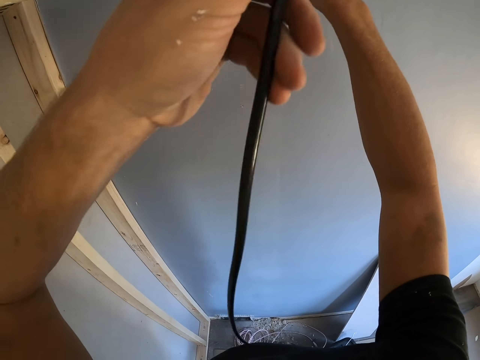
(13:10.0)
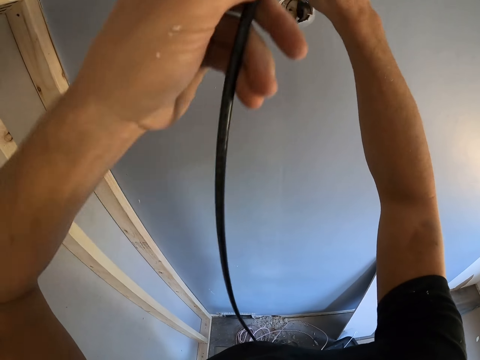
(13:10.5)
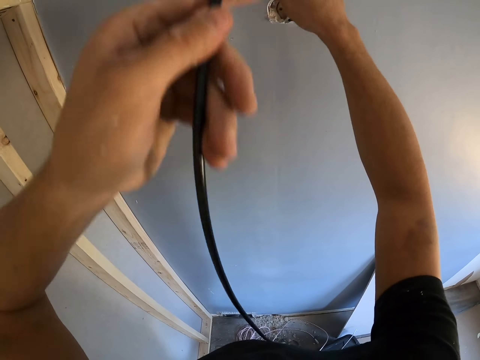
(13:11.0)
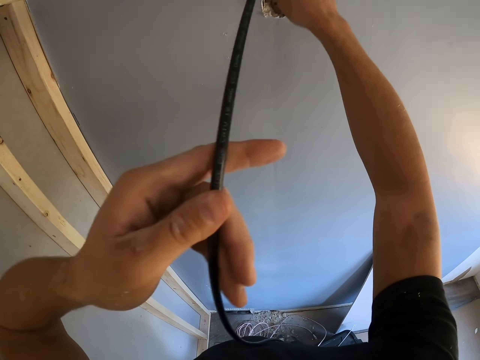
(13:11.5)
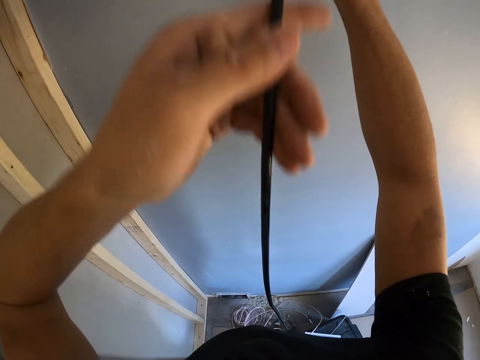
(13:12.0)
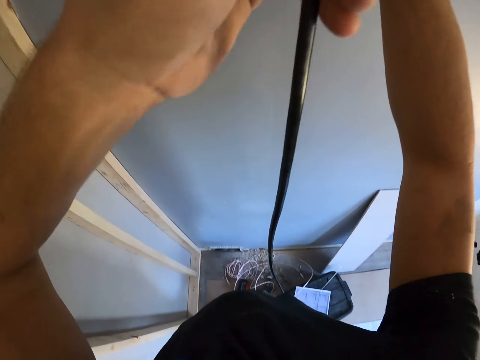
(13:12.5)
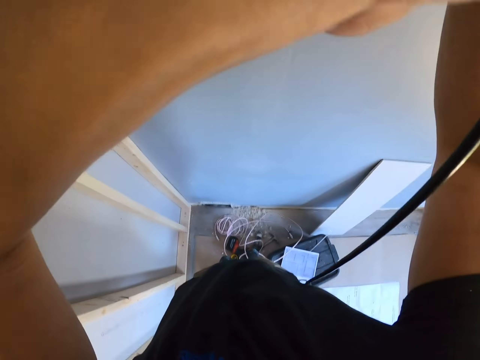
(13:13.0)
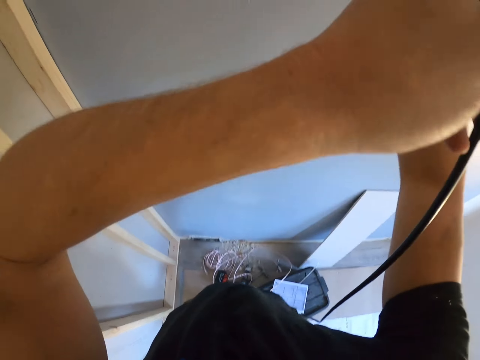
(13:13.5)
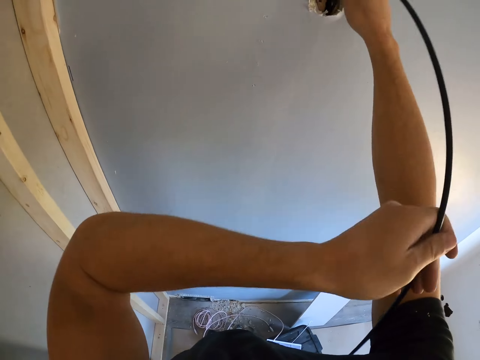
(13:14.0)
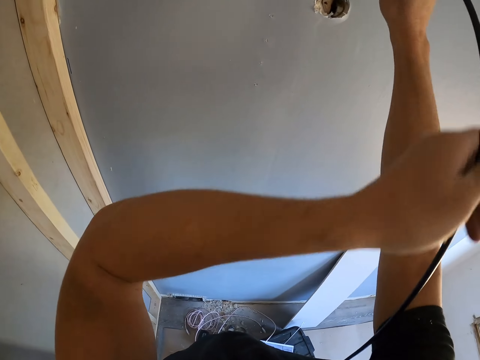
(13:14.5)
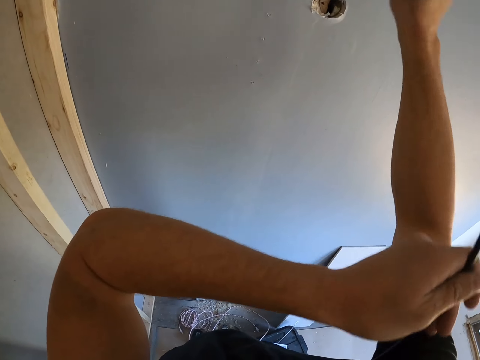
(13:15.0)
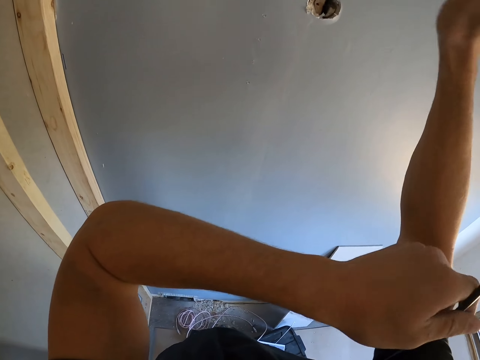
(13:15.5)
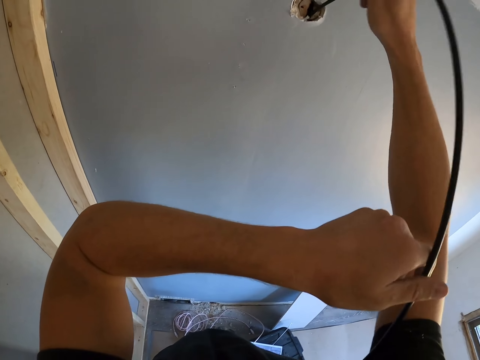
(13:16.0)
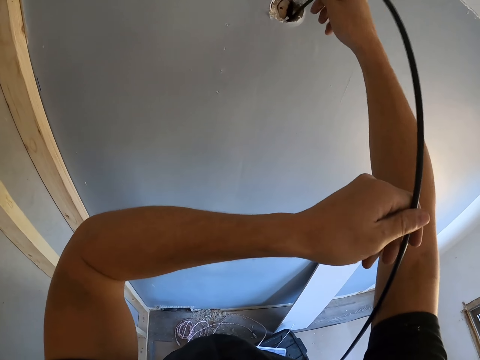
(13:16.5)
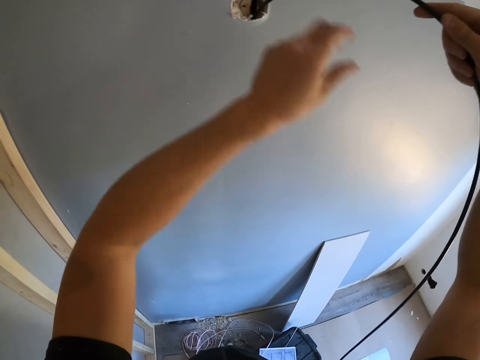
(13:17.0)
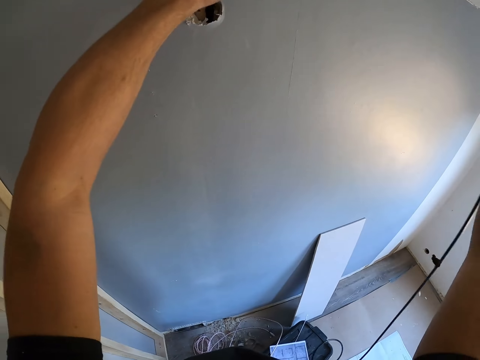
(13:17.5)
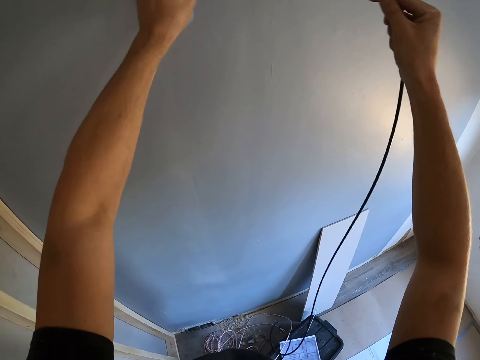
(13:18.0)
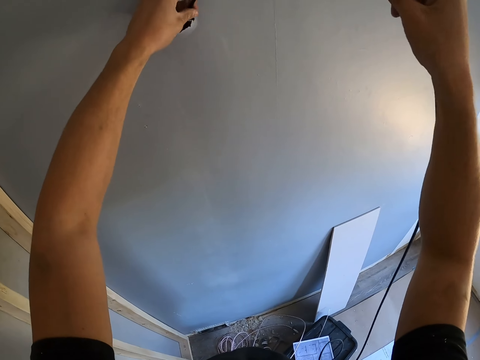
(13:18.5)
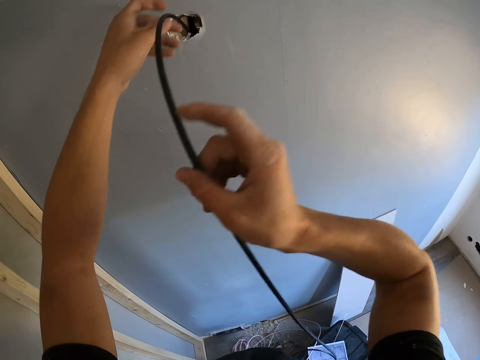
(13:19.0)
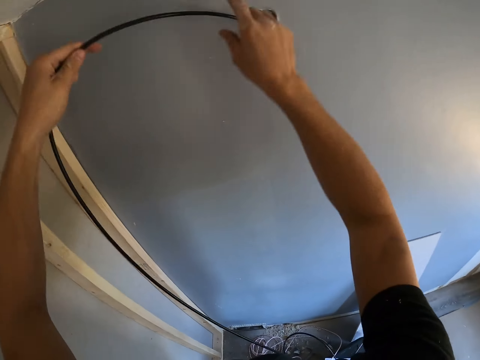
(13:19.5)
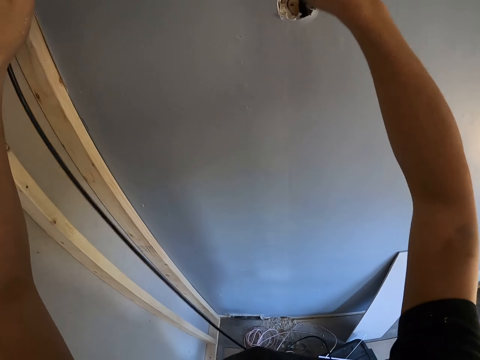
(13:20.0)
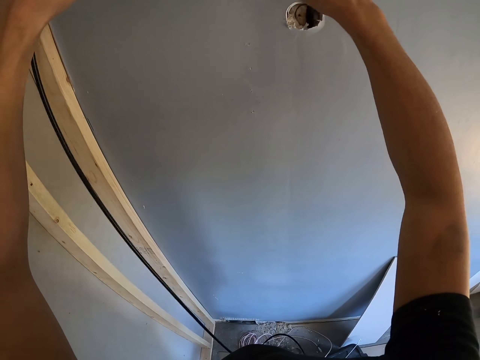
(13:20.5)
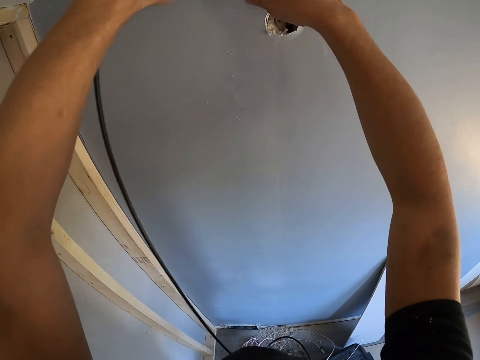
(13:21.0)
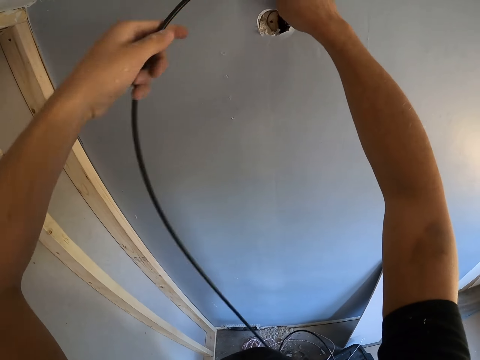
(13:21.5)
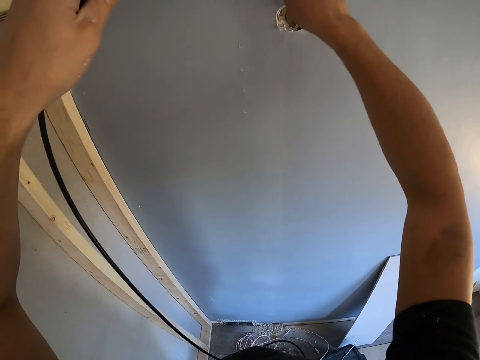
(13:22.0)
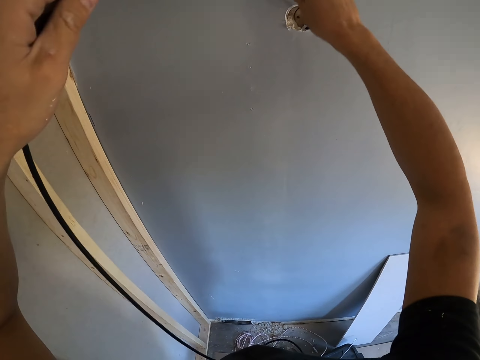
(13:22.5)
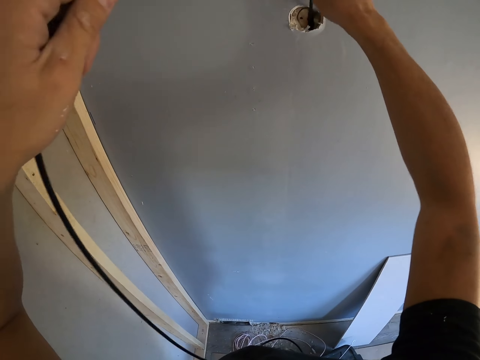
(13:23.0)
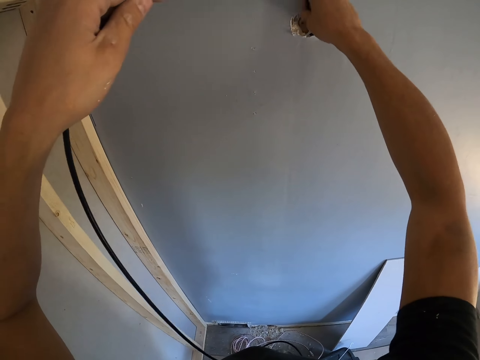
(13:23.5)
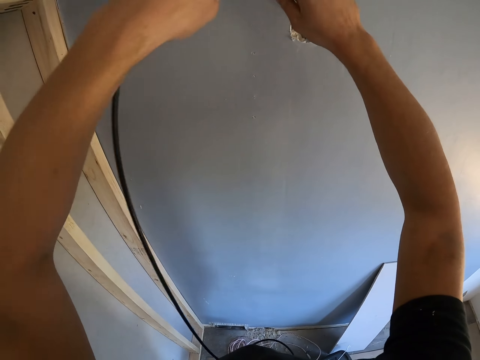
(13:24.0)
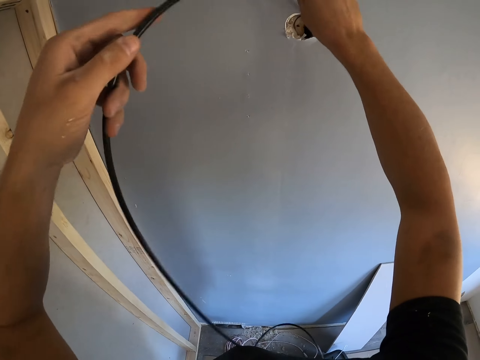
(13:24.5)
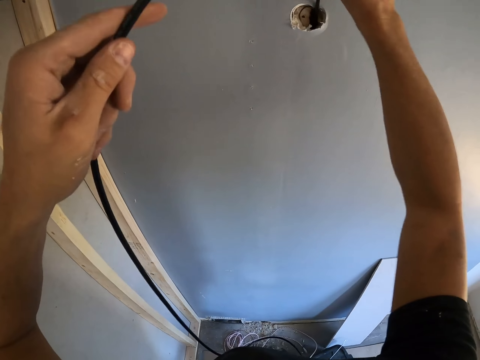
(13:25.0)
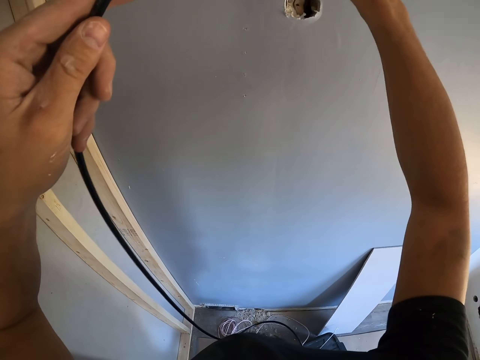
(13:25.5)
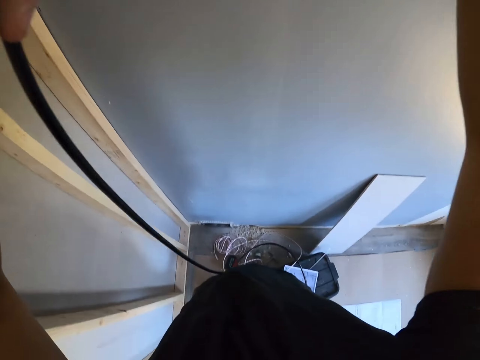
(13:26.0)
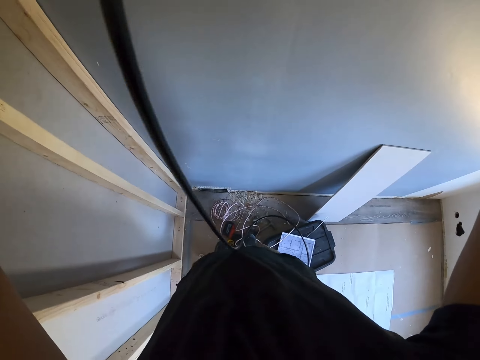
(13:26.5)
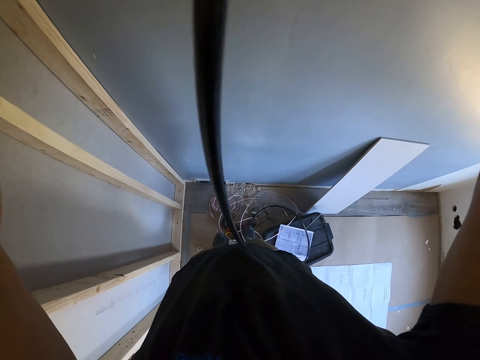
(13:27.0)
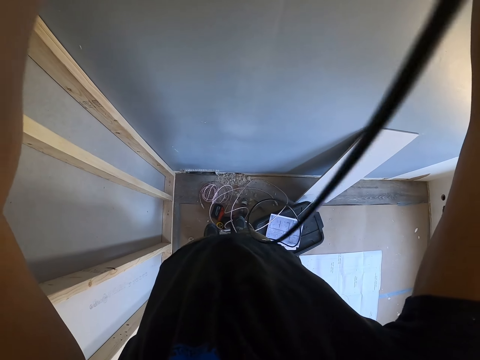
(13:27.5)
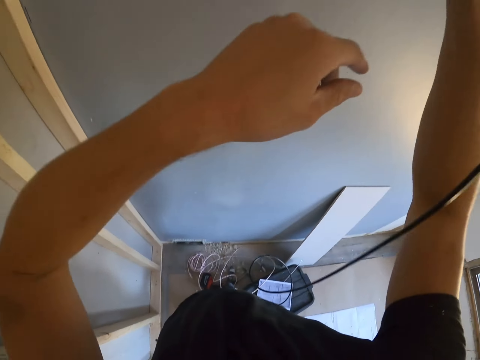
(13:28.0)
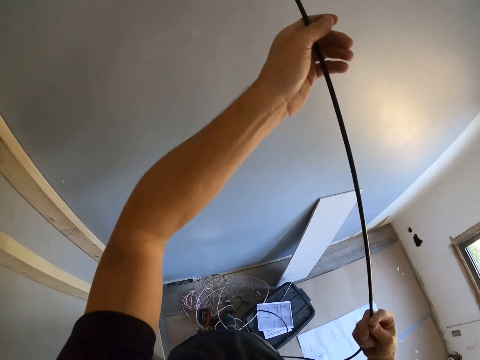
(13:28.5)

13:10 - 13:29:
The camera wearer fits the wire on the hole.

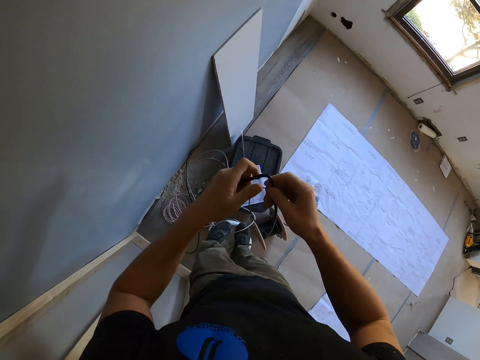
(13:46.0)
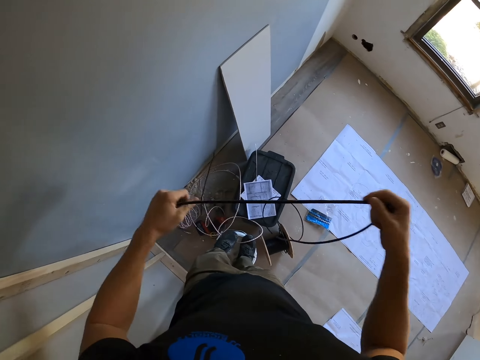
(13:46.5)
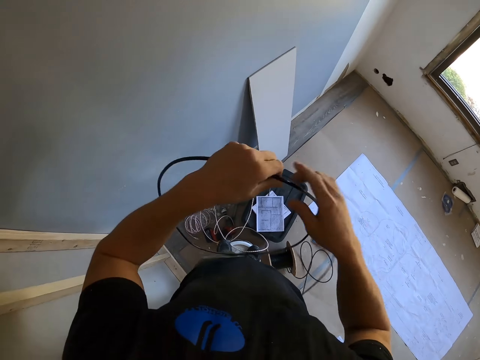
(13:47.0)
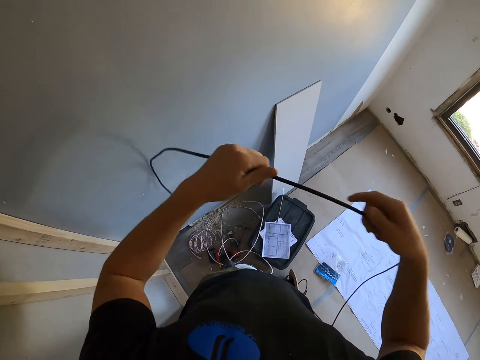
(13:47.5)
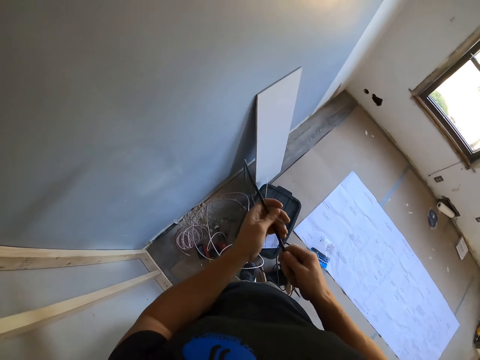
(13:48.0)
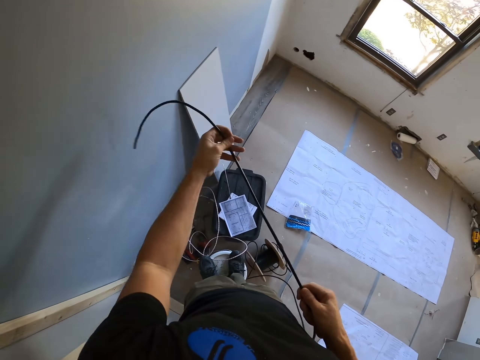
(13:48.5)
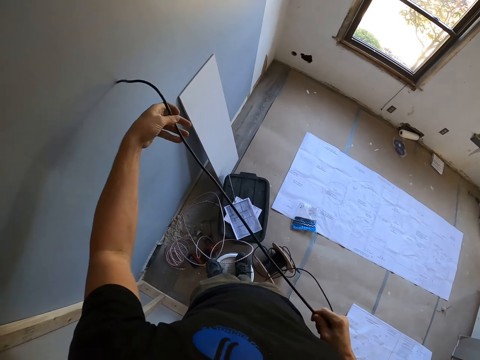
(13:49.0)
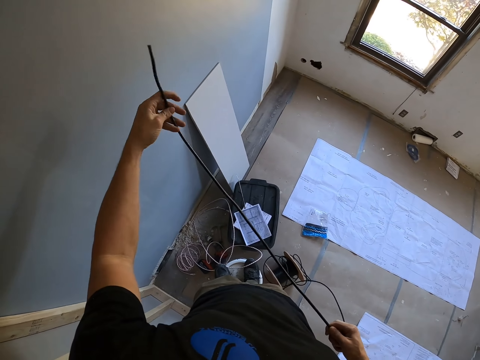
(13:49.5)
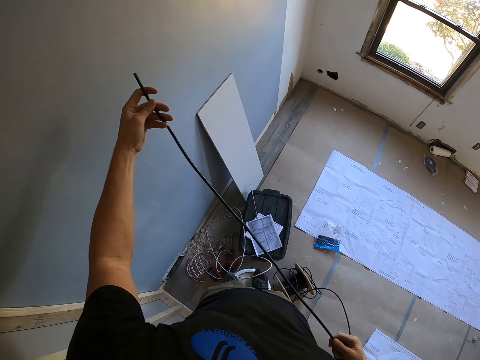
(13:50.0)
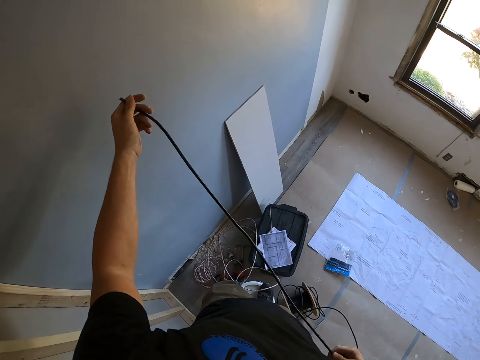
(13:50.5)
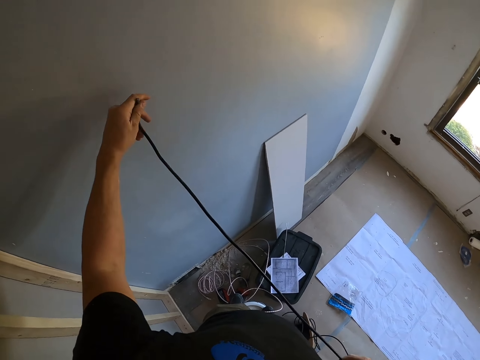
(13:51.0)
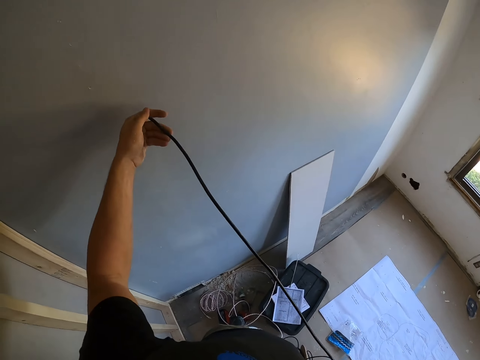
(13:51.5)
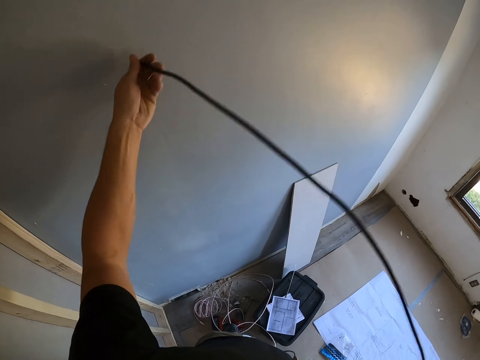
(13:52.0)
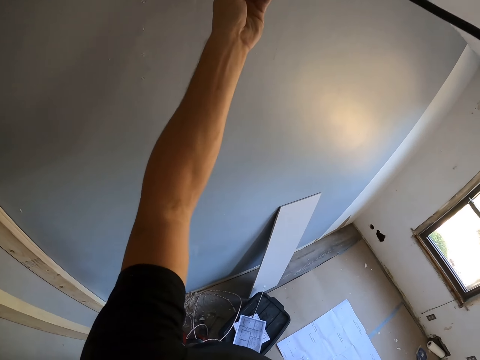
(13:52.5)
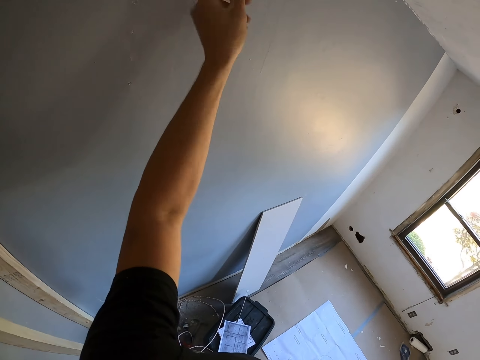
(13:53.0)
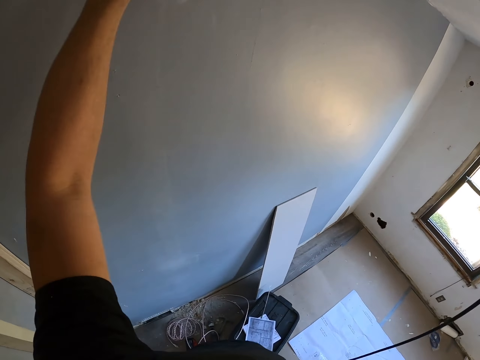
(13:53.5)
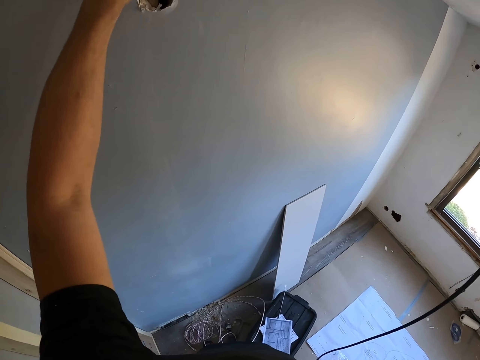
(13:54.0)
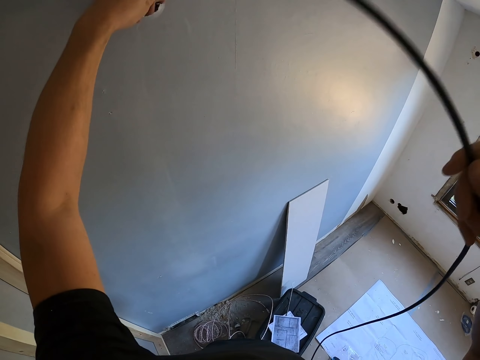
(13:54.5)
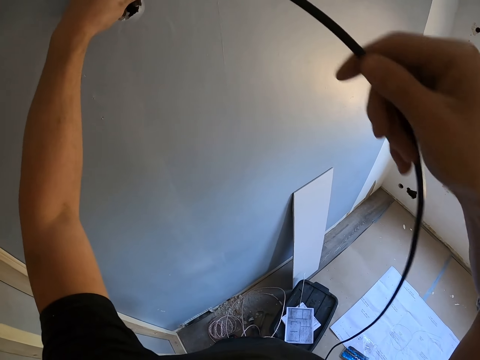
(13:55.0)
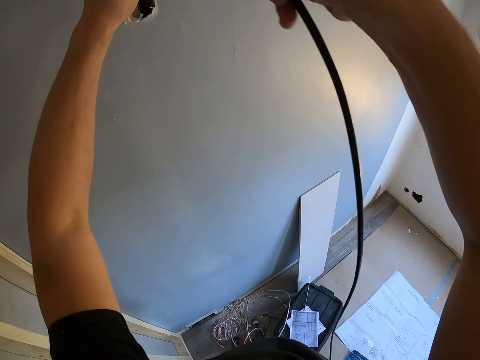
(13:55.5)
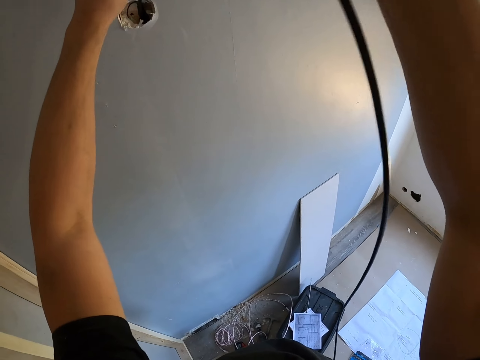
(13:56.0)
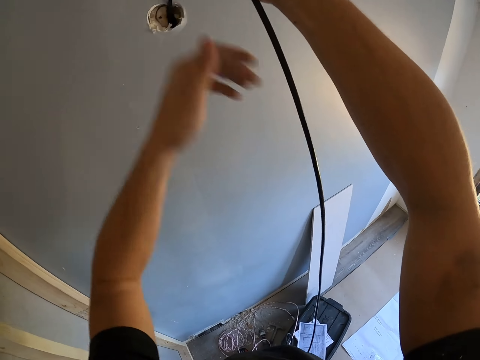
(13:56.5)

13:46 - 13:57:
The camera wearer straightens the wire or cable end with his hands. He holds the tip of the cable. He inserts the wire inside a hole in the wall. He lifts the cable. He pushes the cable through the wall.
